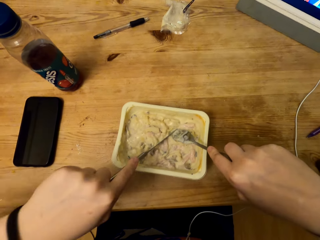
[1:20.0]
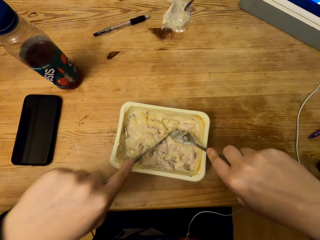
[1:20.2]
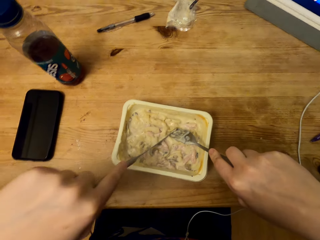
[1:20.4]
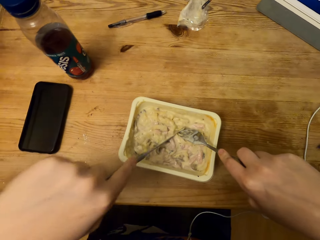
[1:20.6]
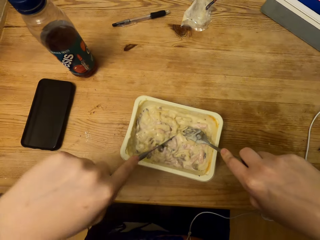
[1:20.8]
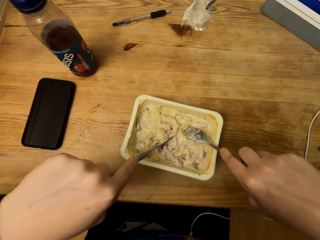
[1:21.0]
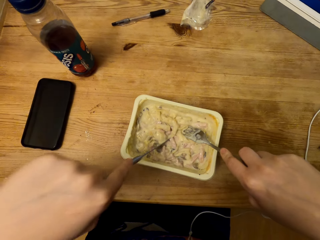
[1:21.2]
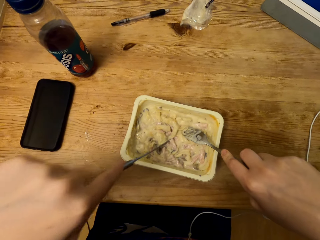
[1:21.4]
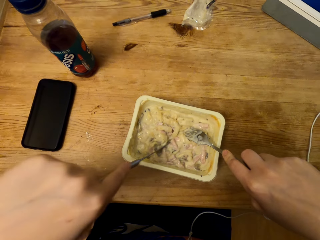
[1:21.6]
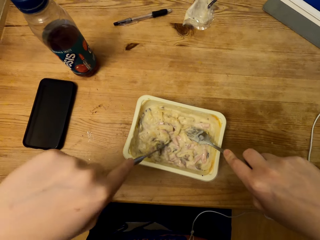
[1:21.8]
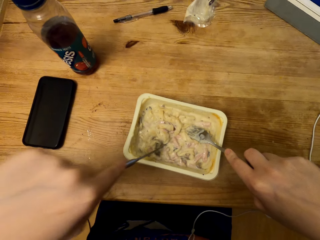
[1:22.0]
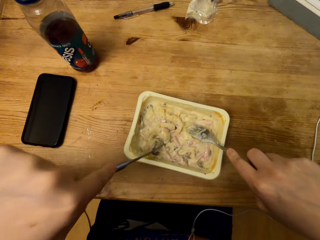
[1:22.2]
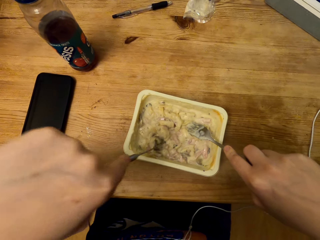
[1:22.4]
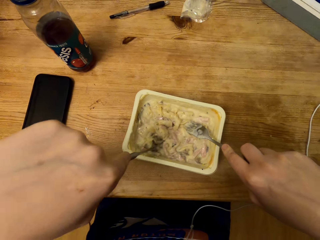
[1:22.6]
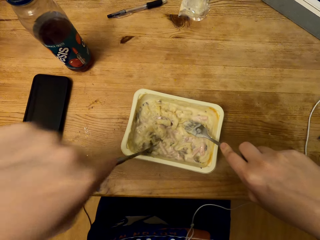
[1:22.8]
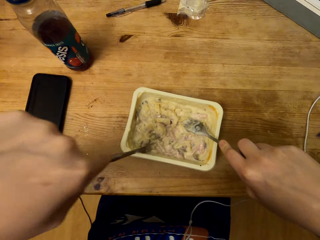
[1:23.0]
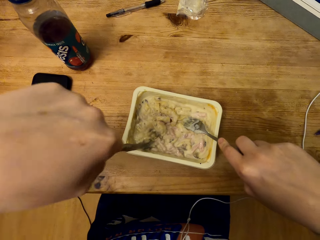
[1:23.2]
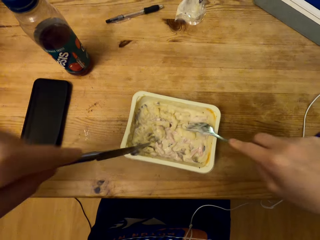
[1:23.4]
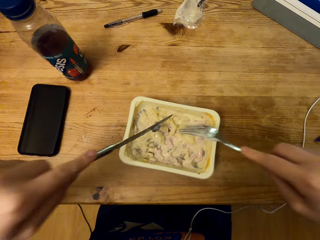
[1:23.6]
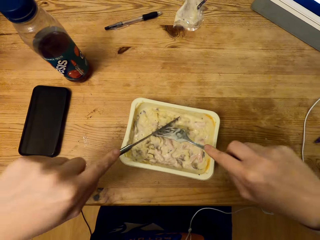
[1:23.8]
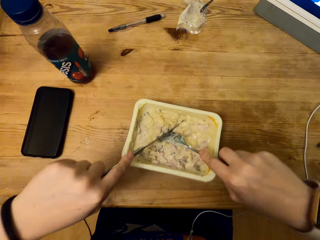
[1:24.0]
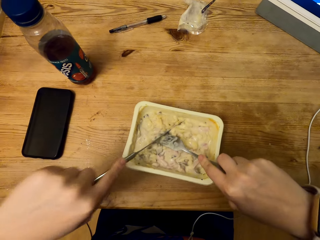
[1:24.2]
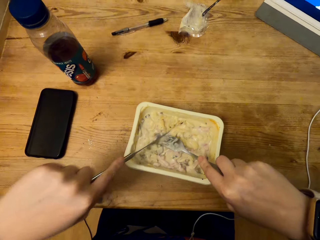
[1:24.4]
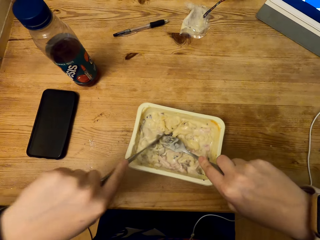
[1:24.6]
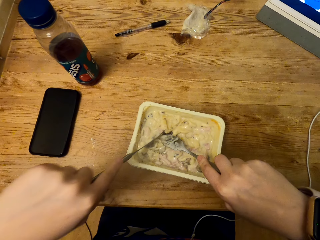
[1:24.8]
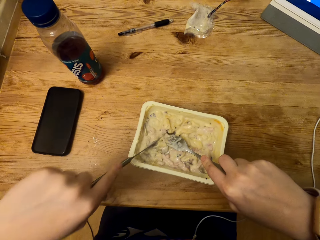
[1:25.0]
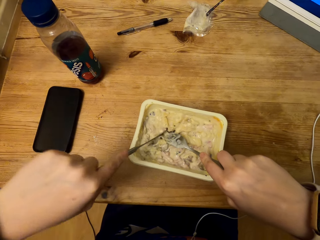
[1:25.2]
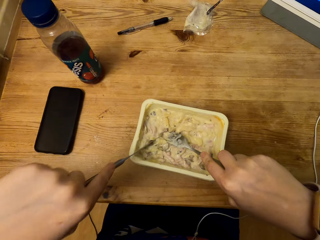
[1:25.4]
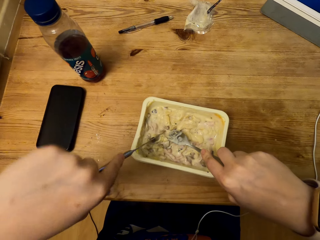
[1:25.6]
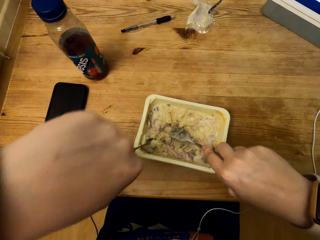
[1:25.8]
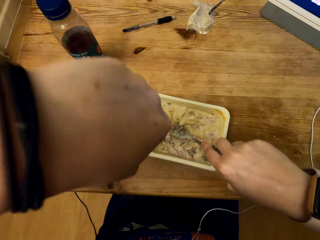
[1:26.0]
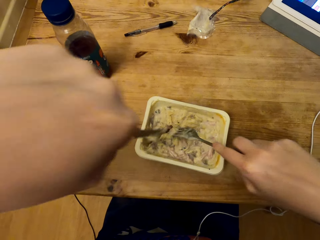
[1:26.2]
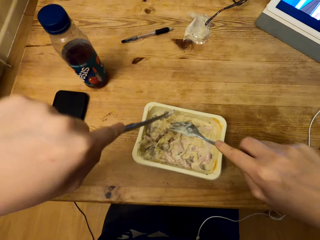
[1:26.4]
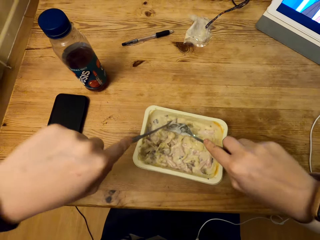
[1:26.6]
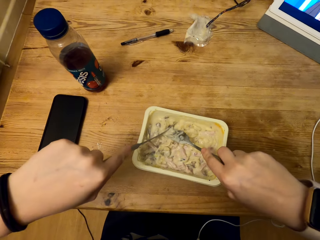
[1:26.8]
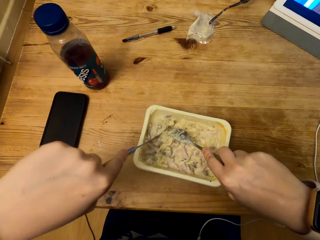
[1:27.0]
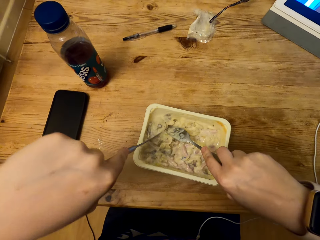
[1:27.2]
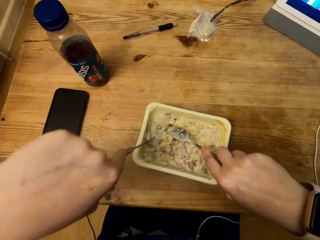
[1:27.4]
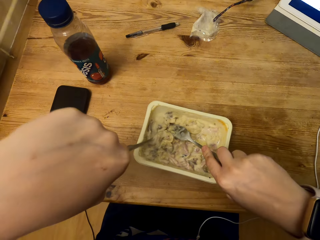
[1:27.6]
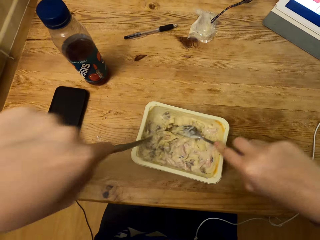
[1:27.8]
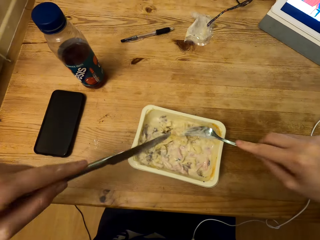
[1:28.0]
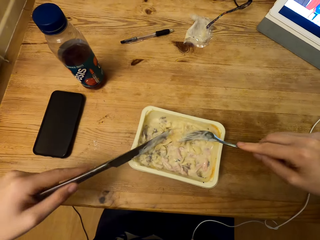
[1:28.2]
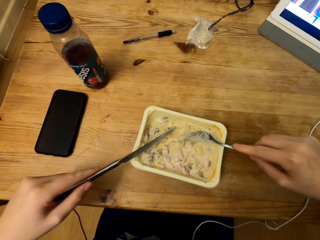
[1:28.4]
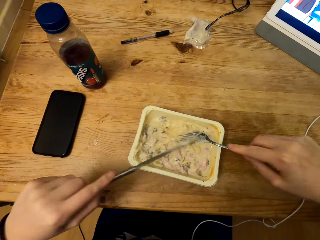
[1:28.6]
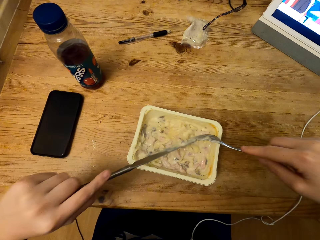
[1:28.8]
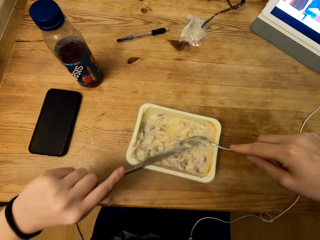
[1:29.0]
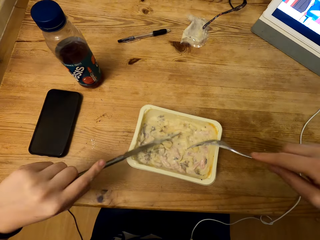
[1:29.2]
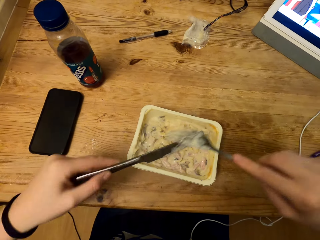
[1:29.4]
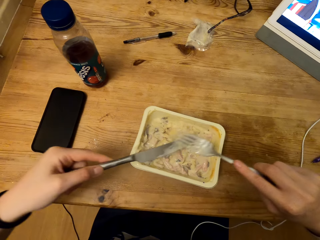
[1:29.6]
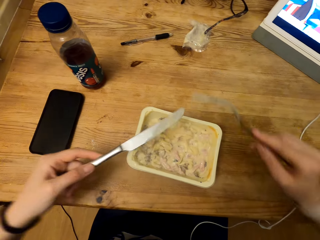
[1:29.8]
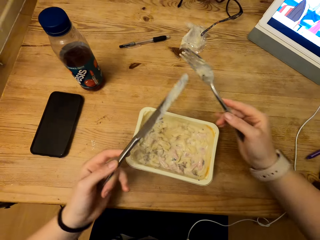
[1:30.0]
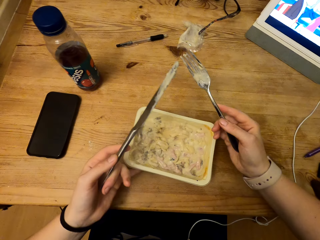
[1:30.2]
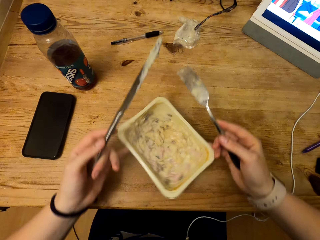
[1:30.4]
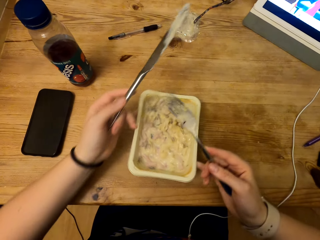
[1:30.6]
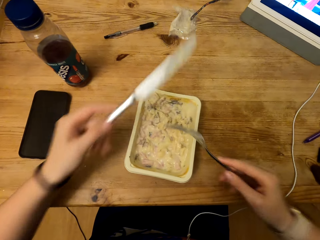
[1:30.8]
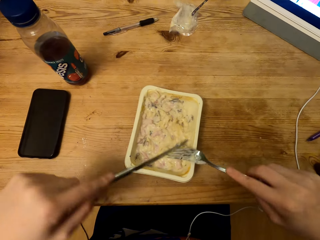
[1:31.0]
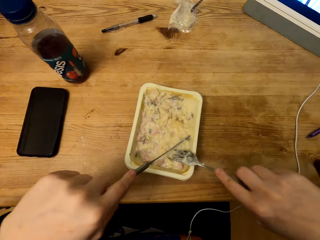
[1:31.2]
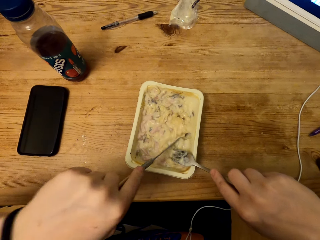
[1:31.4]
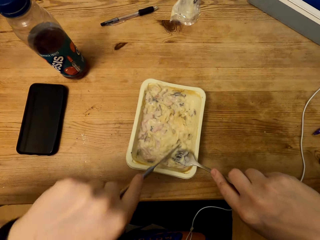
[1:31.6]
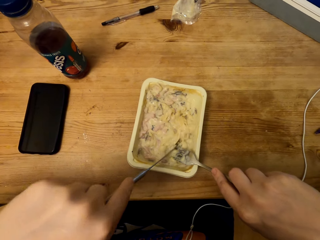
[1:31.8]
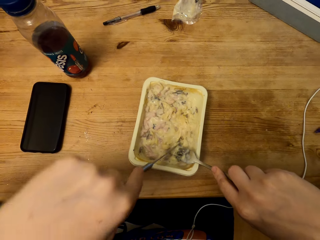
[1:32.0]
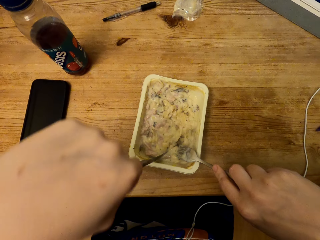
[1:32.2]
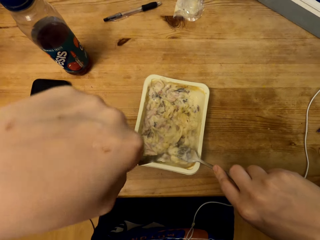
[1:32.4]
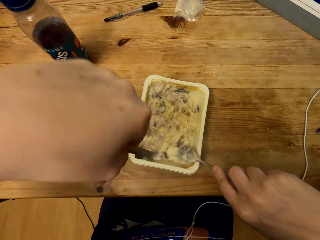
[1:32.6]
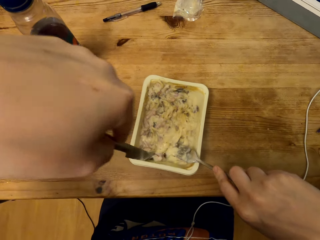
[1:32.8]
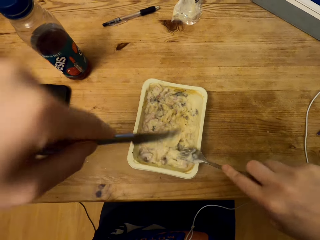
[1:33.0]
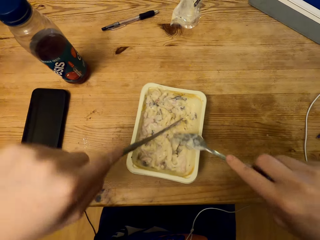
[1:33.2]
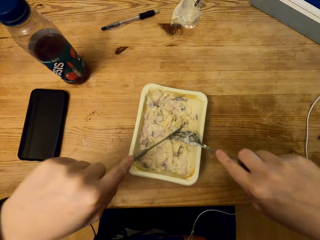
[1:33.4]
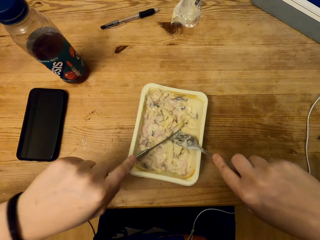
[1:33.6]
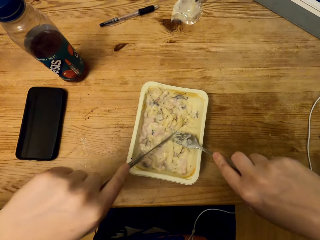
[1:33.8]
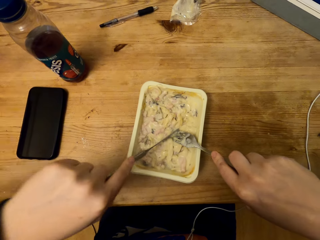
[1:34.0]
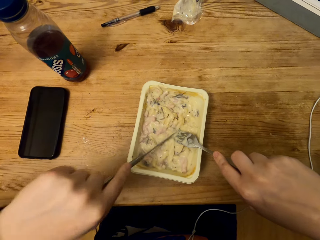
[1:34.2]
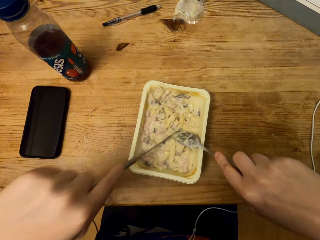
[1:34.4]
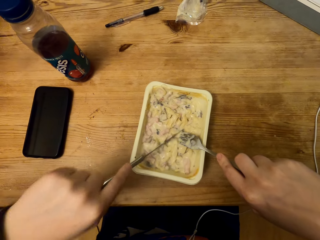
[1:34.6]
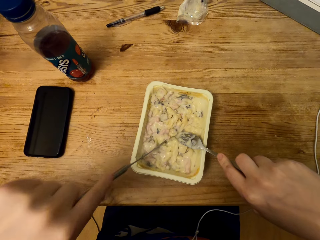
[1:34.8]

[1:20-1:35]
The camera wearer pulls out the stuck food from both cutleries. They turn the container. They cut the food with the table knife.

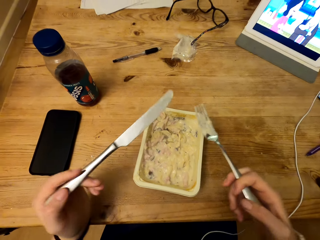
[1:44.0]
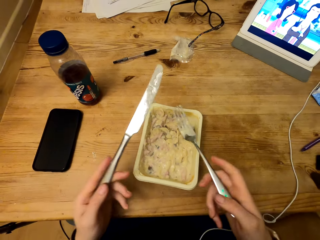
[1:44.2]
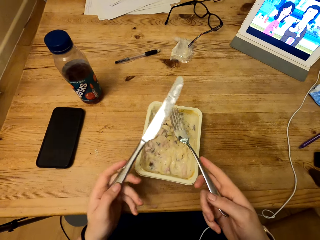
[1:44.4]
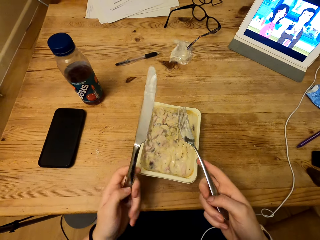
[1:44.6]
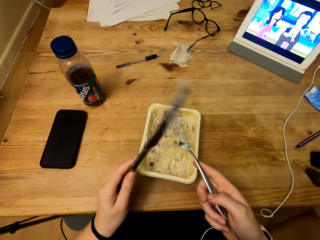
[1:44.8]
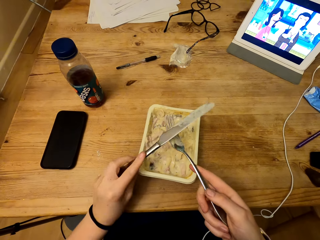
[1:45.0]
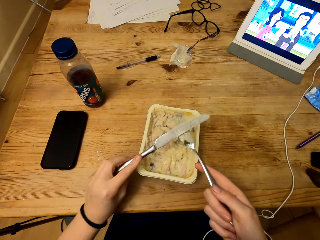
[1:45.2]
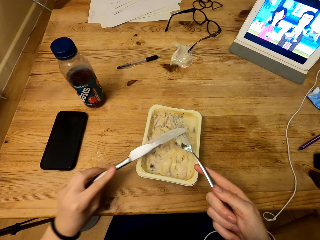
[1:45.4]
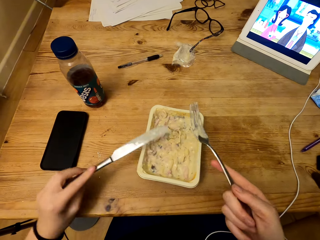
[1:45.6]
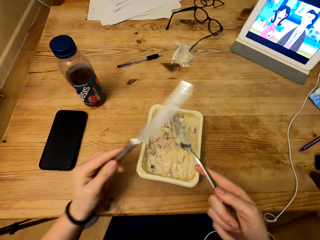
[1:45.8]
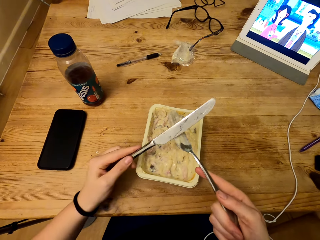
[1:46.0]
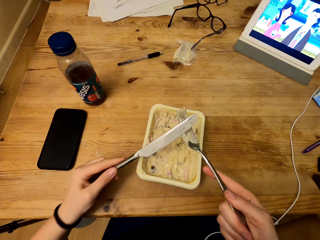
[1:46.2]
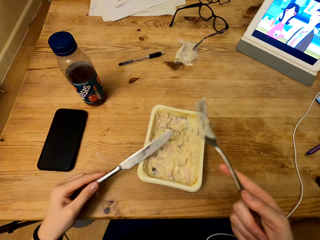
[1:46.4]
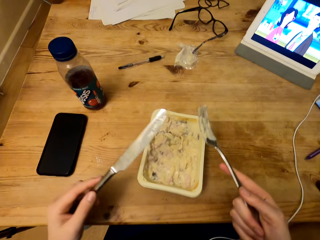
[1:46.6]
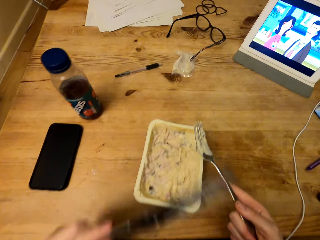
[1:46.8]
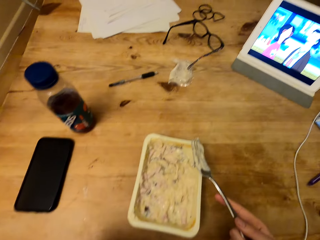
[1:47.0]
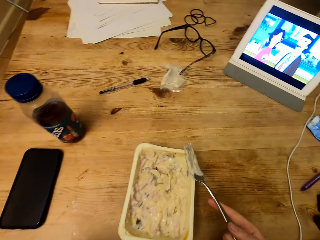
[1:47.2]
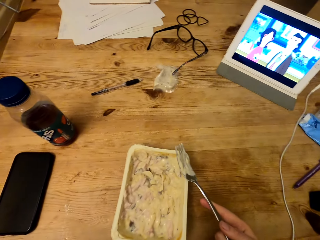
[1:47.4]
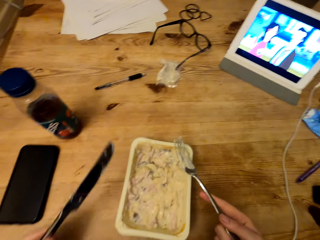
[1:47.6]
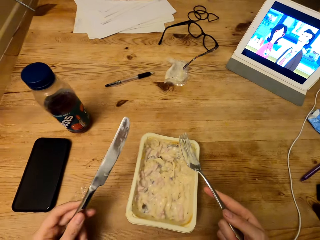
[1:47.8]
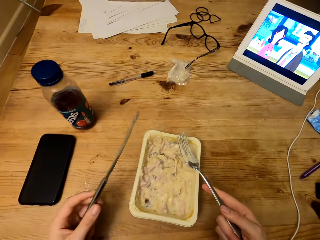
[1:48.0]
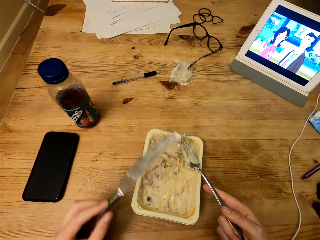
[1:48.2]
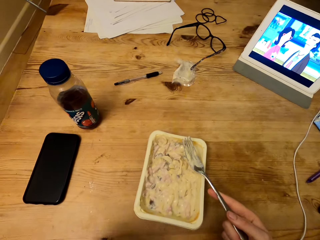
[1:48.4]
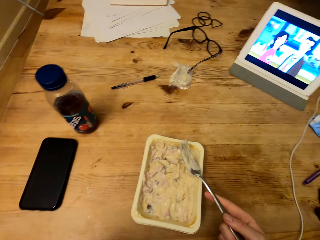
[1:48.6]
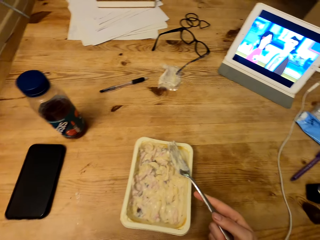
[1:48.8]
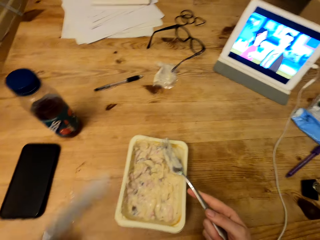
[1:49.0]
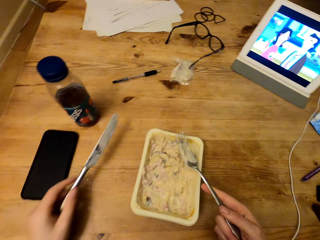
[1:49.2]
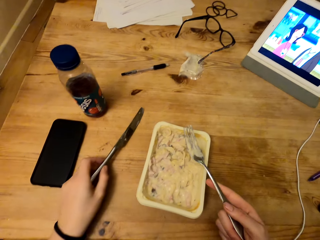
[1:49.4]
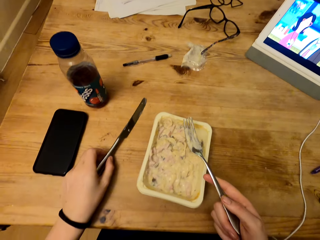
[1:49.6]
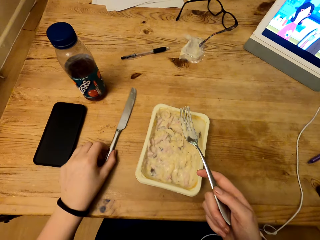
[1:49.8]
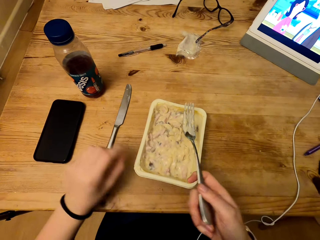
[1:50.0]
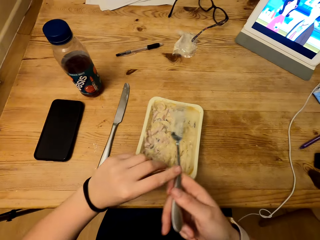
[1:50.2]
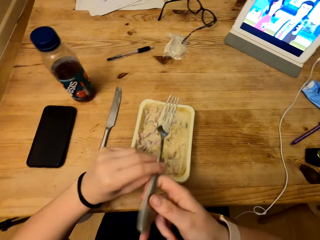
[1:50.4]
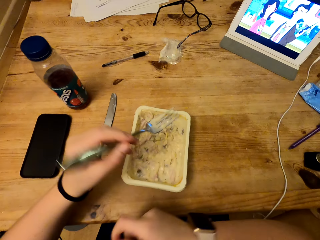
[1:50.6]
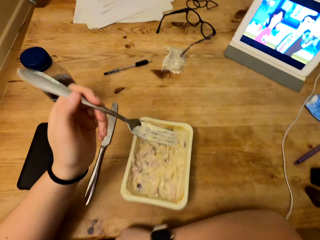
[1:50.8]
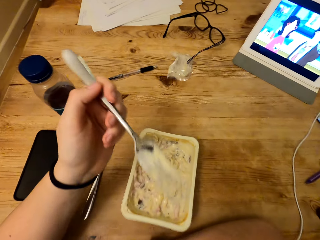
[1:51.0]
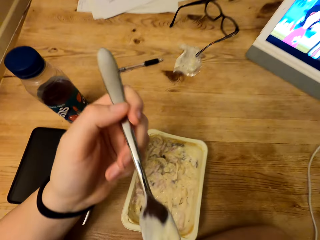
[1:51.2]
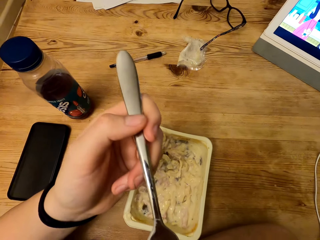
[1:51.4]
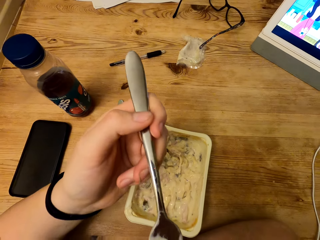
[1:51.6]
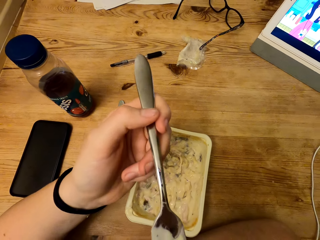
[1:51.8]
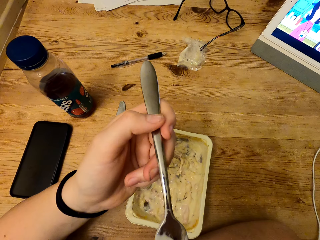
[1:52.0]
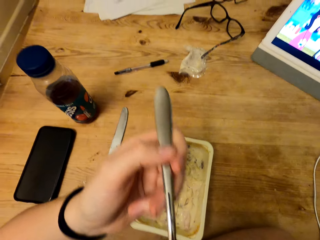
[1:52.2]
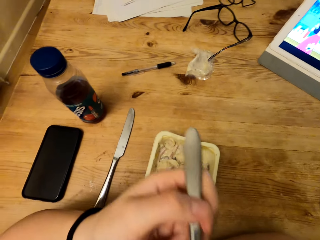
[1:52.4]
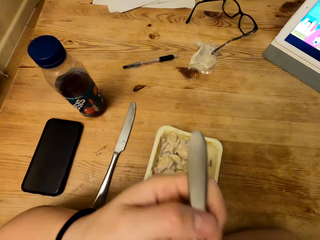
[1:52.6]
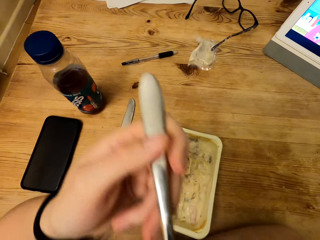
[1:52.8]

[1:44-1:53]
The camera wearer removes stuck food from the table knife. They put the table knife on the table. They hold the fork with the left hand. They lift the fork.
